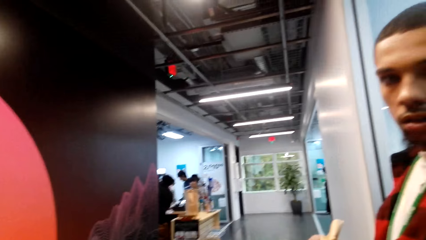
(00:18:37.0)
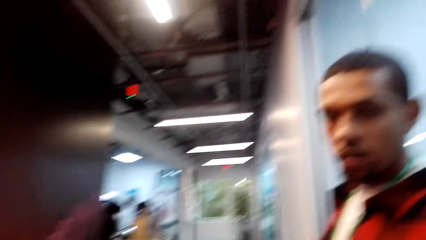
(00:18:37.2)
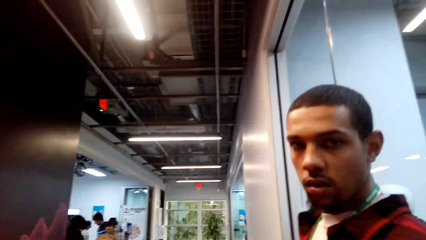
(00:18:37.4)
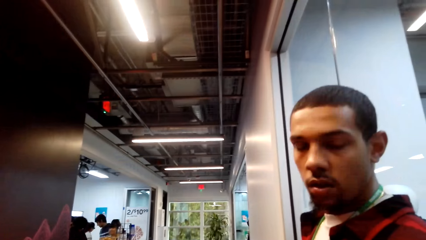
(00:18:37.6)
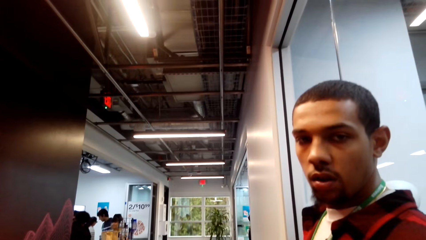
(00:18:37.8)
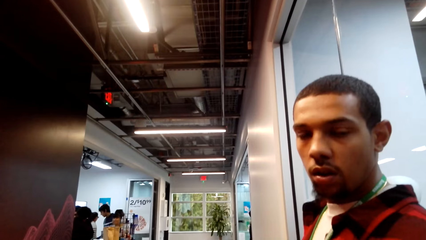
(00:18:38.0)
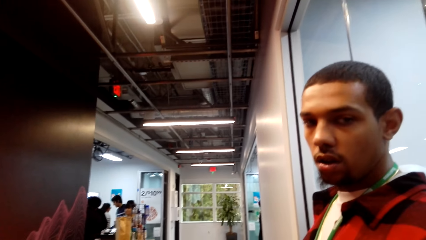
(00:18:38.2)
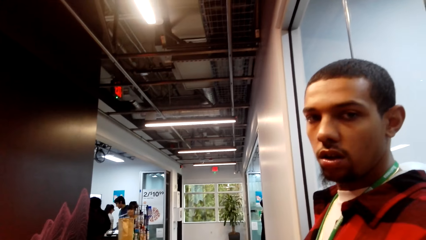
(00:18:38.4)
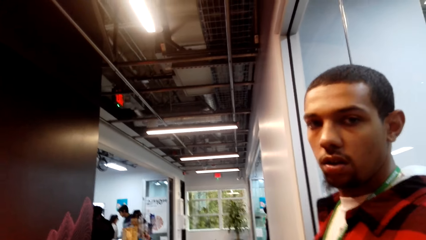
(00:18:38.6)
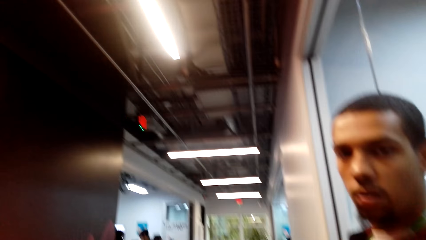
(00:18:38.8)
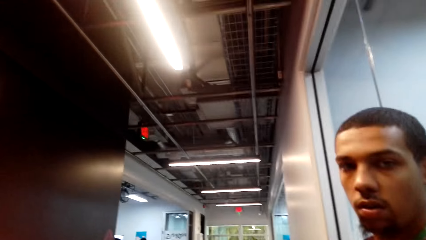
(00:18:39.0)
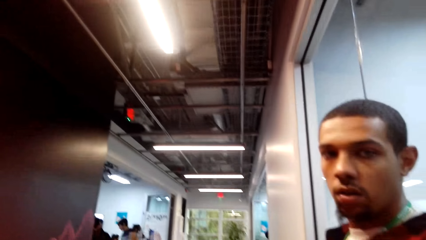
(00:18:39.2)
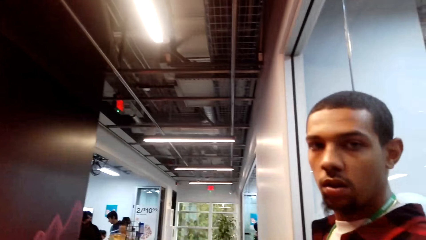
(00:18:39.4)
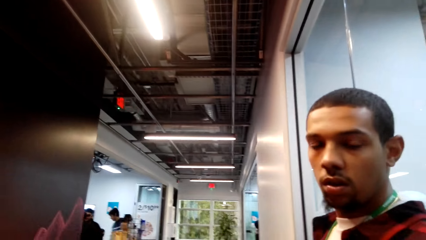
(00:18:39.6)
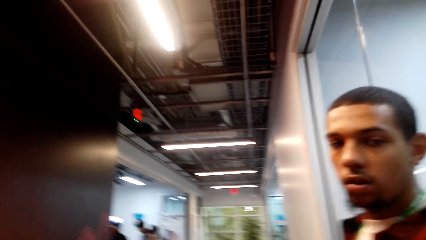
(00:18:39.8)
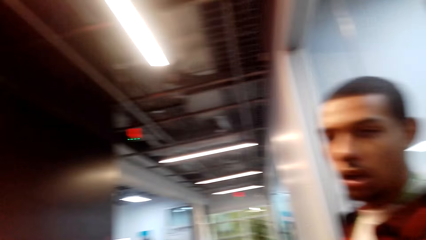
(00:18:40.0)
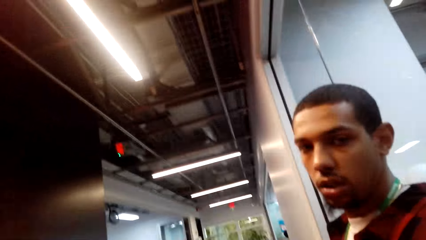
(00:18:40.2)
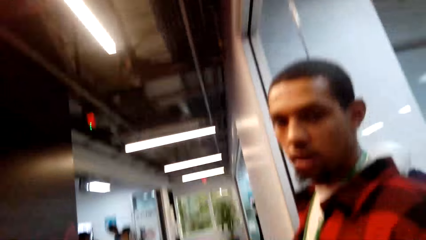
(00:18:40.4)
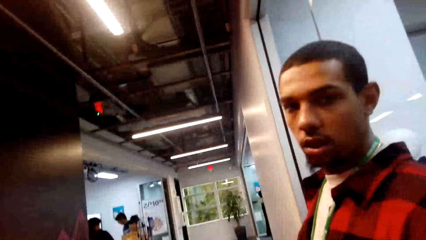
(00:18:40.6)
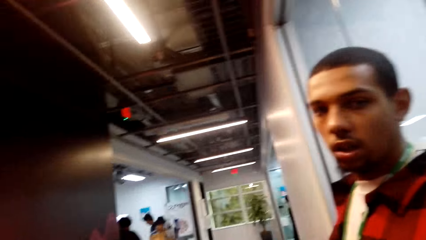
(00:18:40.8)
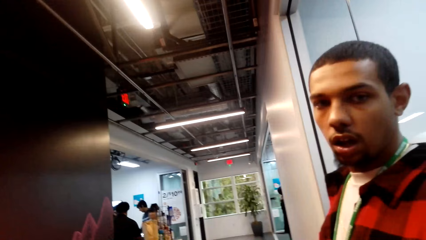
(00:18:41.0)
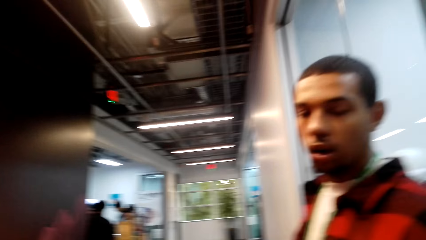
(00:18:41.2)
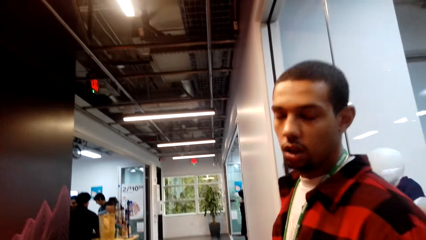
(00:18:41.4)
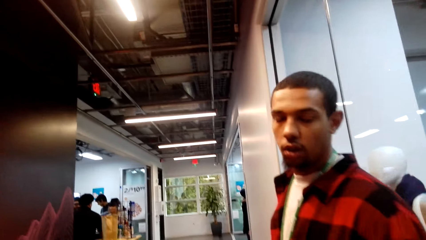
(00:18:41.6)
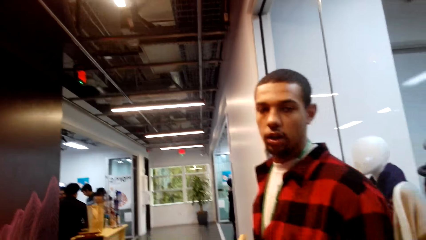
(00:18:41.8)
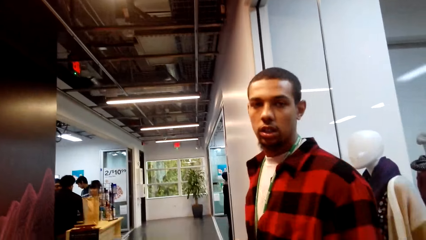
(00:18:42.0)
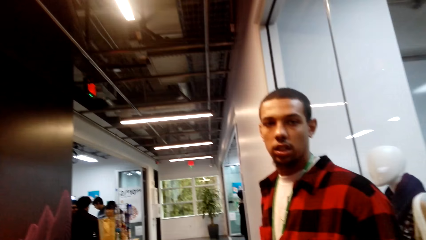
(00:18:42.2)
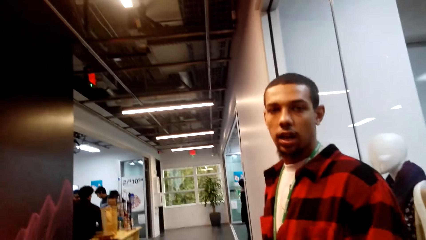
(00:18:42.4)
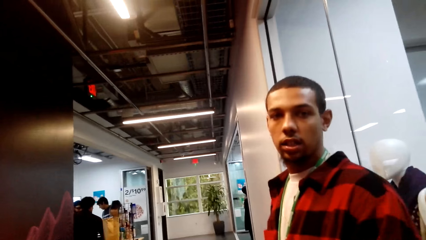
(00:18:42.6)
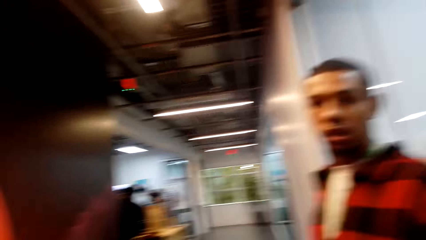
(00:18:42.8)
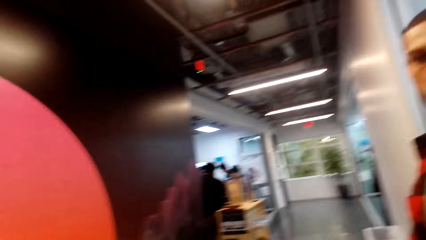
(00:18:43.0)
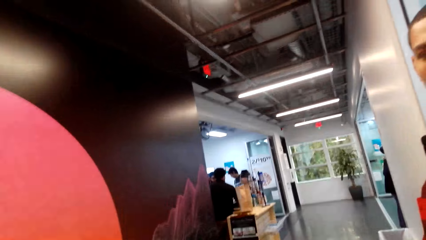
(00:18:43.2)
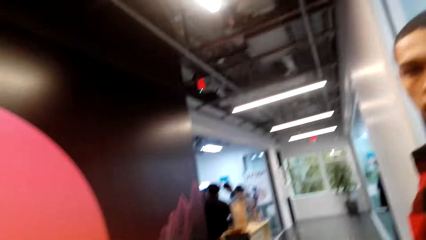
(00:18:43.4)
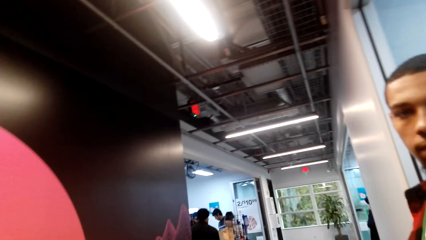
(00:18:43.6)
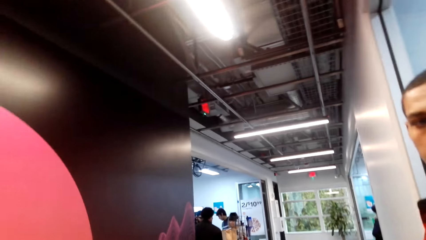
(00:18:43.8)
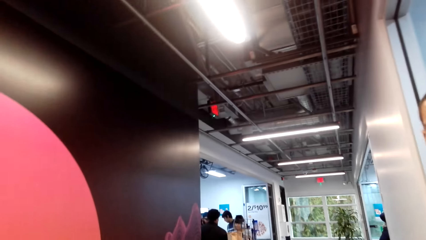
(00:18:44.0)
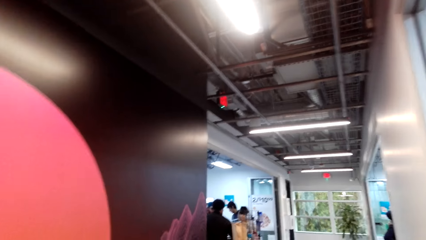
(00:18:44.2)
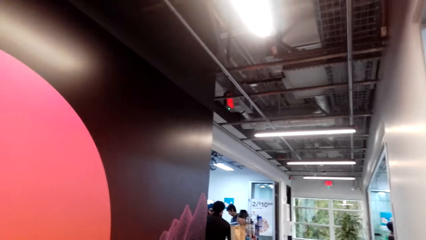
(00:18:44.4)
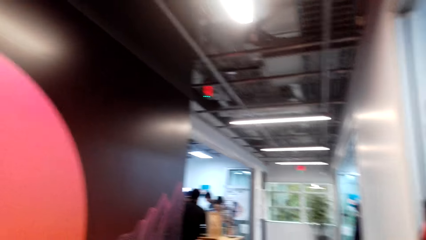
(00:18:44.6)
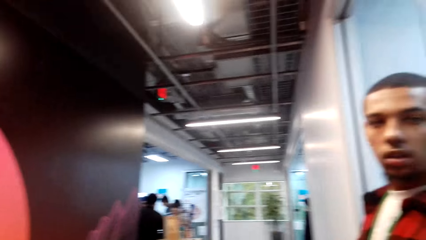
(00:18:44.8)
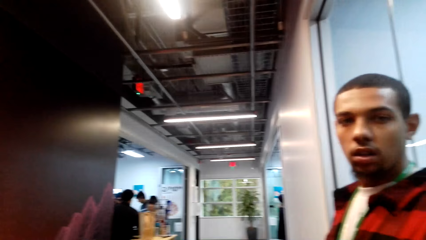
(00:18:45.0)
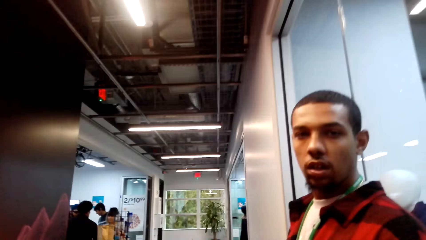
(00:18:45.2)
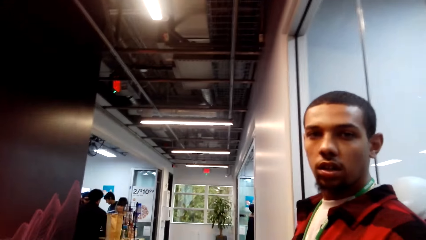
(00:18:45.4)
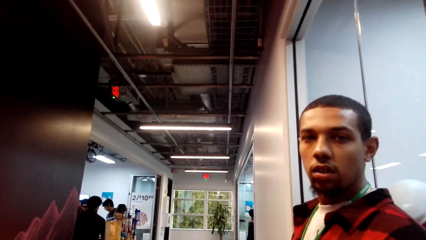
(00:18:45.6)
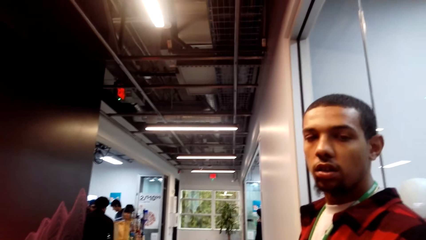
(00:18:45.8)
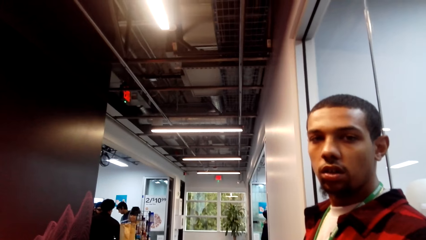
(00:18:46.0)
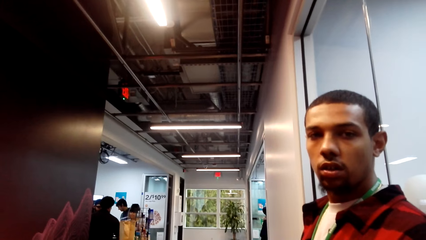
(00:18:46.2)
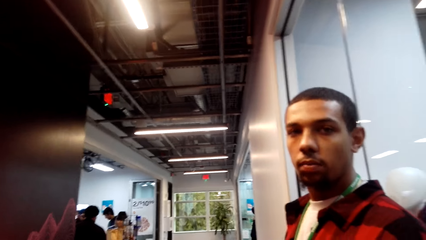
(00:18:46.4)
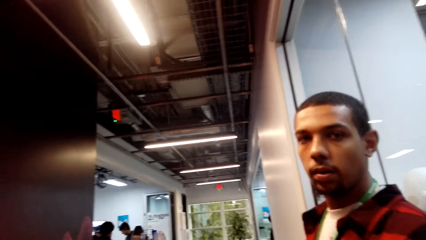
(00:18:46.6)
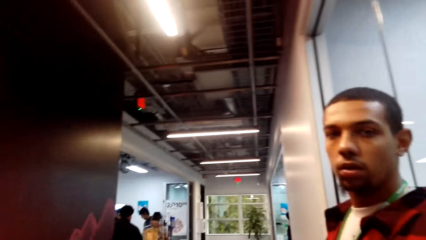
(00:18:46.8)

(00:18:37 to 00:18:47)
The camera wearer stares at a person. The person talks to the camera wearer.

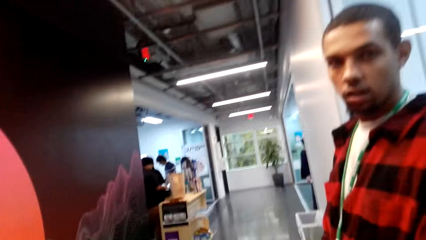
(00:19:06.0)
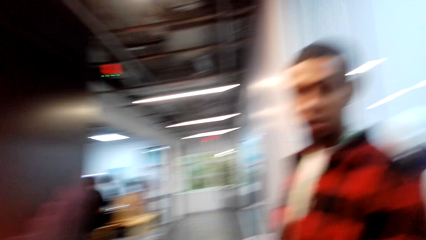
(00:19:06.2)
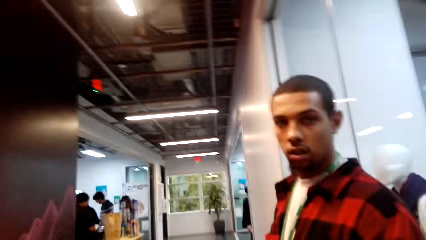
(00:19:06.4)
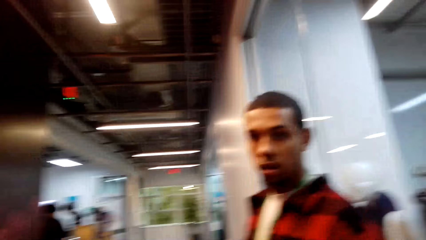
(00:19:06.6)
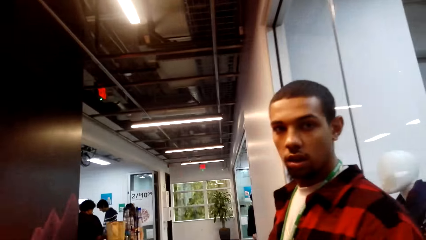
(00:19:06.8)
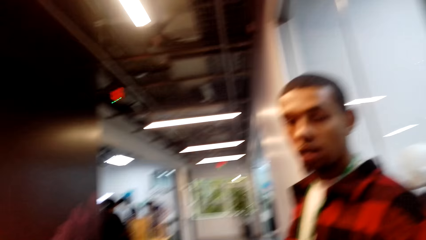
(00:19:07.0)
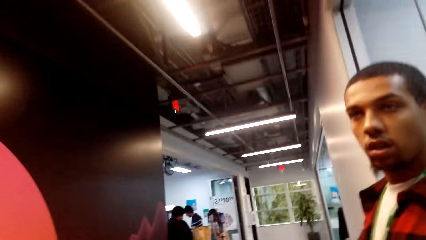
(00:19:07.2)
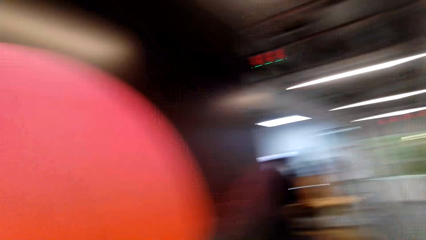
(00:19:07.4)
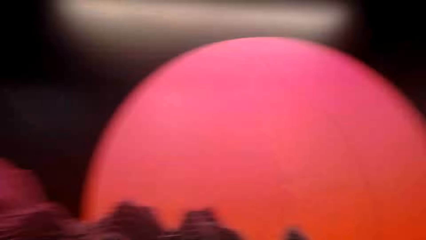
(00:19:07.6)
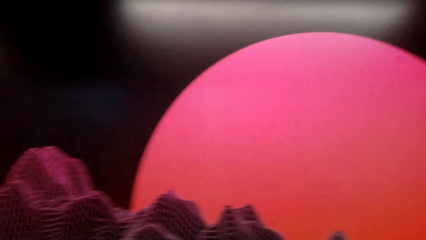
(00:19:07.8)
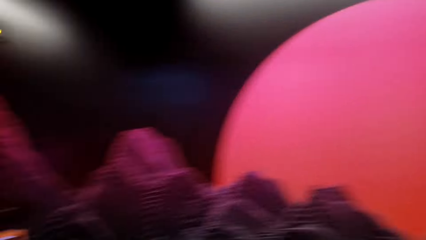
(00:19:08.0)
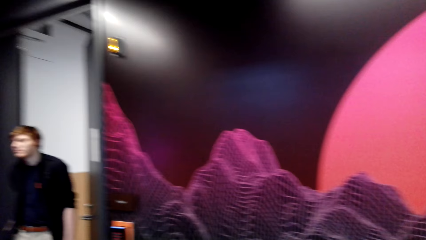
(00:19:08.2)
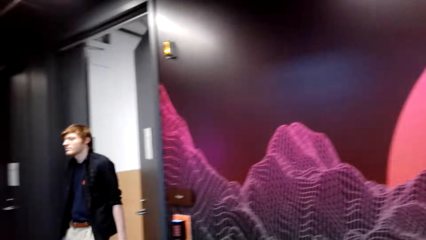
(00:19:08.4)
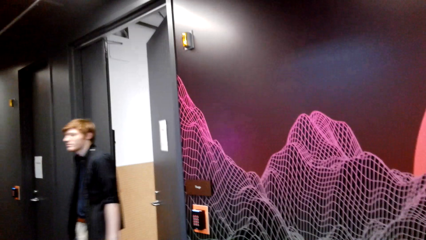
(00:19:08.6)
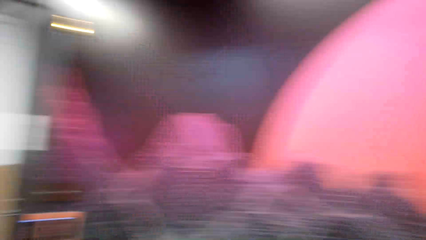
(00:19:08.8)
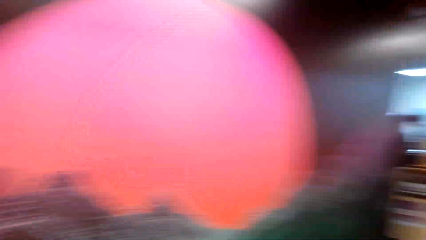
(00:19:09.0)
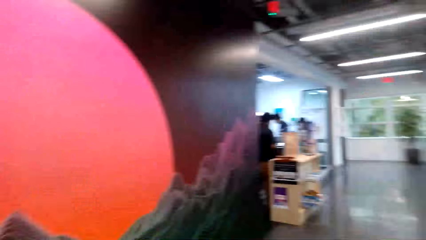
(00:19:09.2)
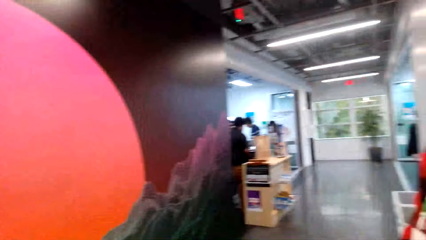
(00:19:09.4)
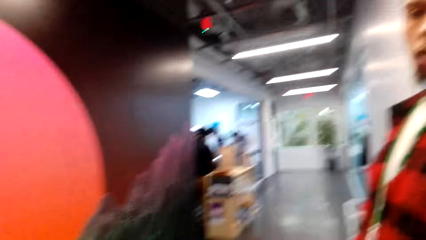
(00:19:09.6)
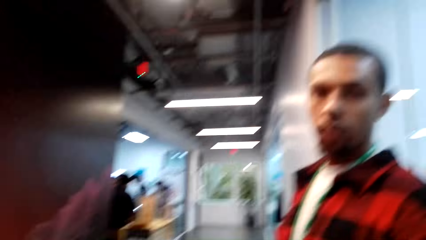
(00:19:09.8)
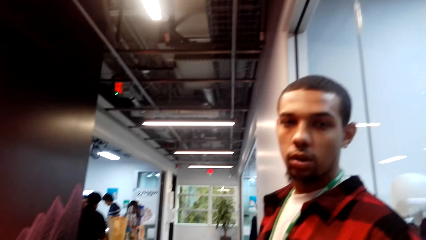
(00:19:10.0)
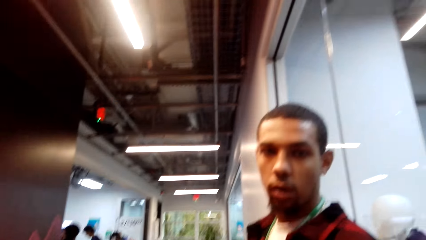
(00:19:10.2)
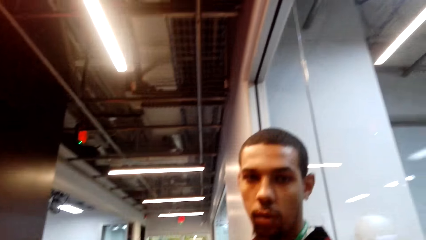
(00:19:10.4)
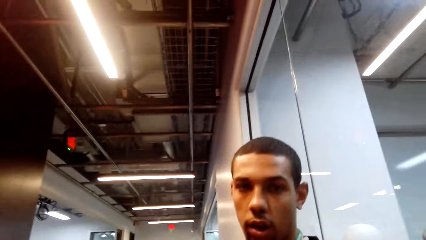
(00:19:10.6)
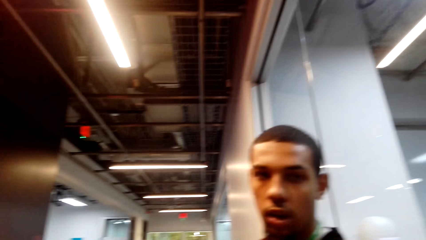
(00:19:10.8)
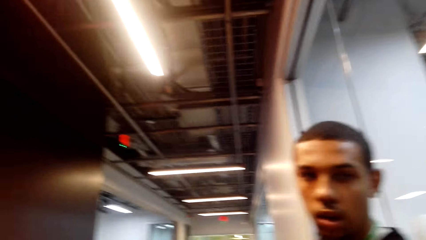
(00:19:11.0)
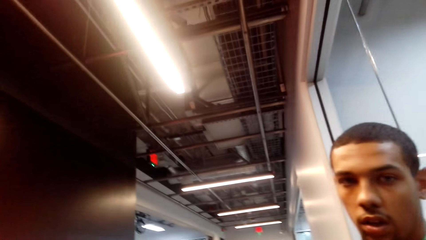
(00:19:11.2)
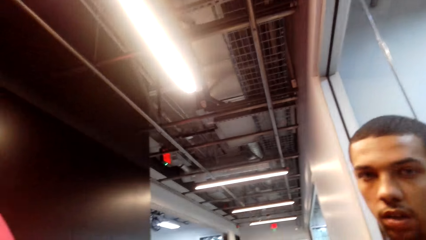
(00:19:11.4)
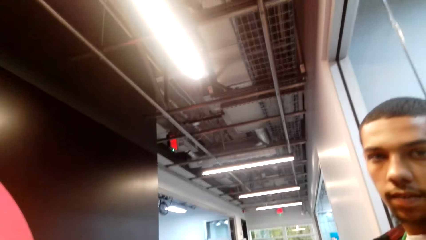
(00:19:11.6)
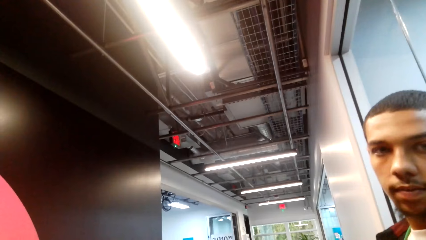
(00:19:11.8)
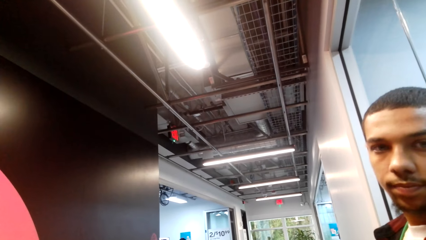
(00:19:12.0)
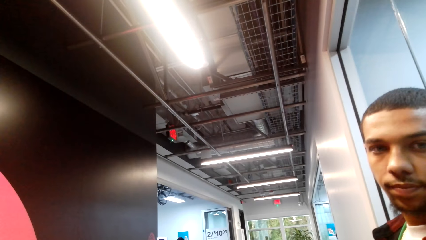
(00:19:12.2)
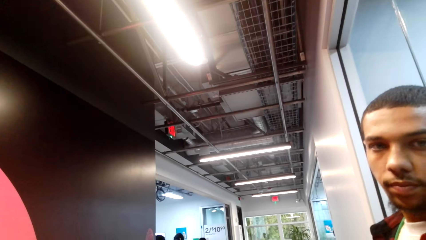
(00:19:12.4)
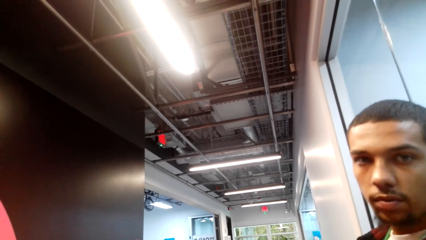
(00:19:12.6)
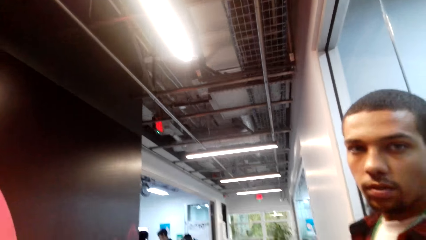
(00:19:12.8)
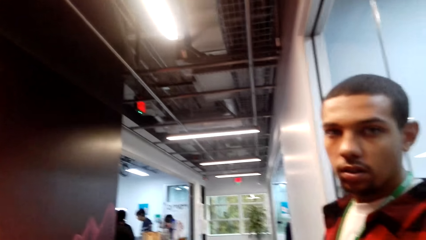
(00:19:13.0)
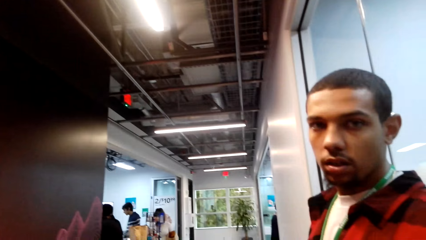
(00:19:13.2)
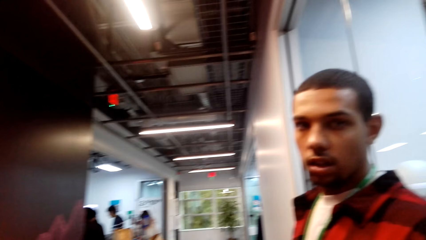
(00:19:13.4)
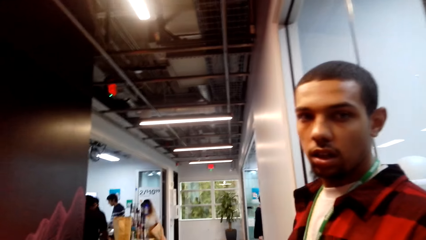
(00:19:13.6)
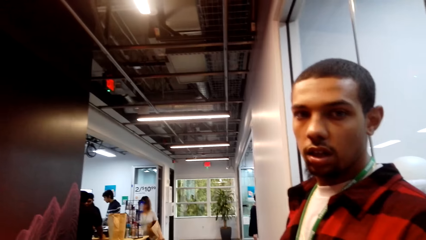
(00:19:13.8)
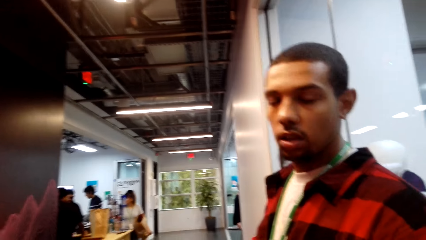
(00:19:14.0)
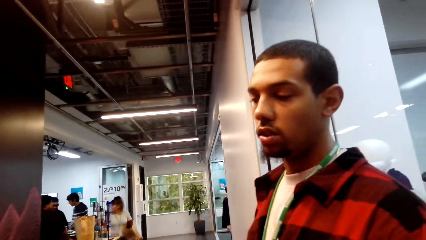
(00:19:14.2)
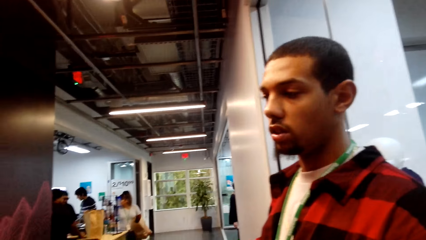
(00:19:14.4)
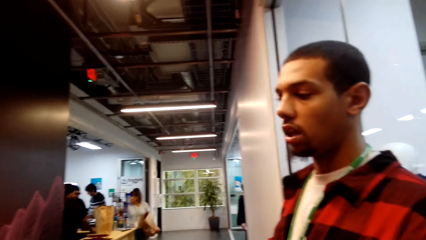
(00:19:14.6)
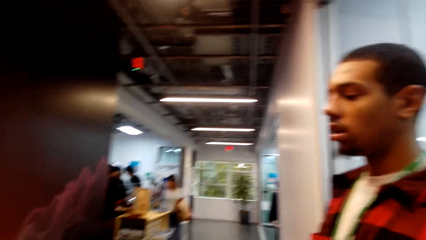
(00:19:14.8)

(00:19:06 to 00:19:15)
The camera wearer looks around the mall. They converse with a man. They stare at the man.
